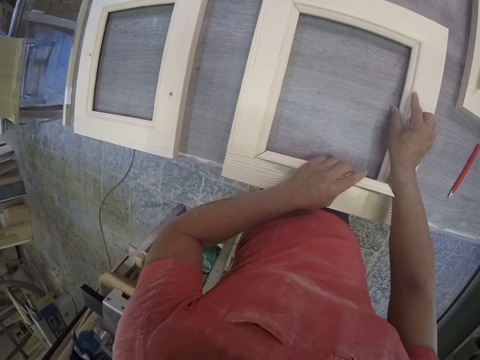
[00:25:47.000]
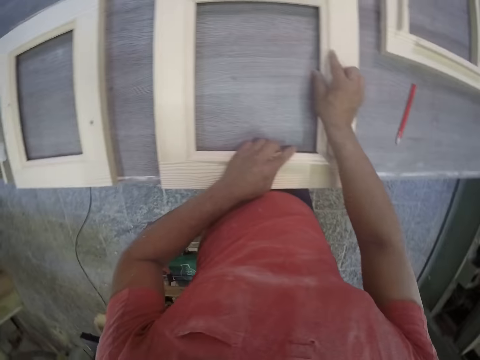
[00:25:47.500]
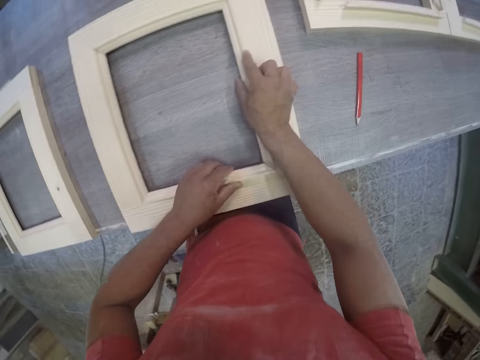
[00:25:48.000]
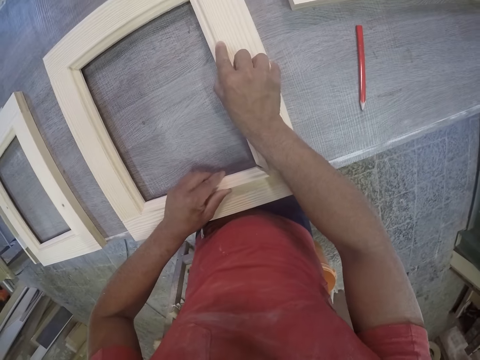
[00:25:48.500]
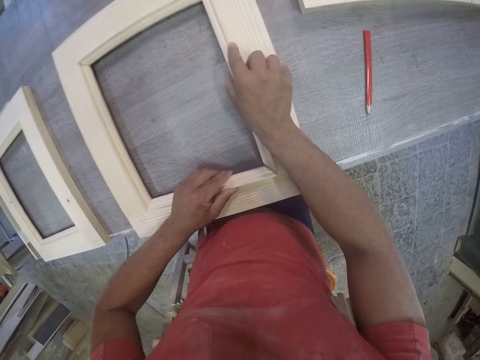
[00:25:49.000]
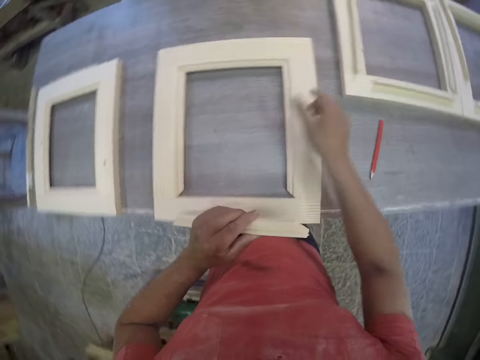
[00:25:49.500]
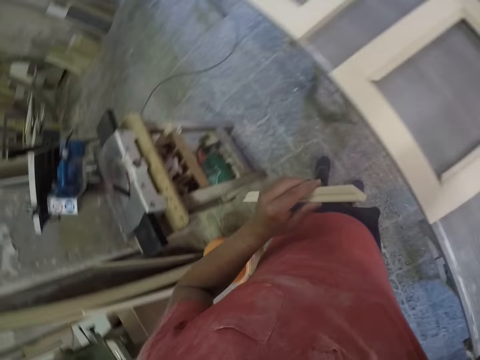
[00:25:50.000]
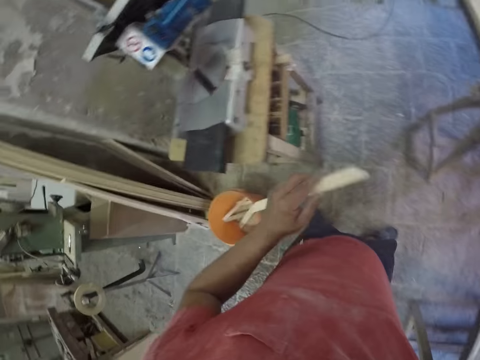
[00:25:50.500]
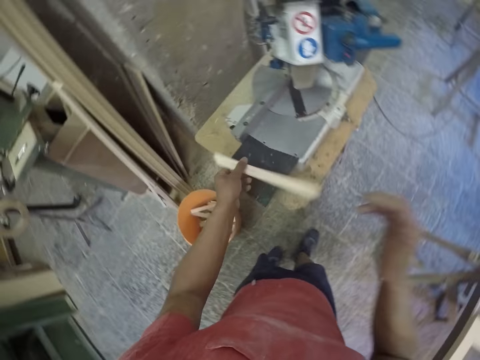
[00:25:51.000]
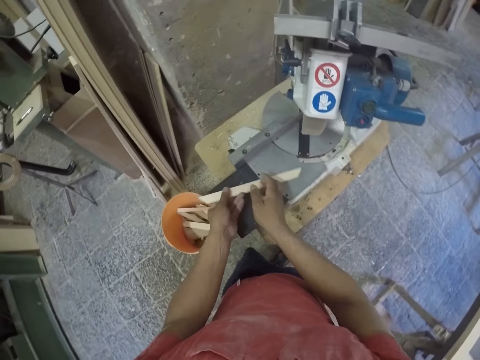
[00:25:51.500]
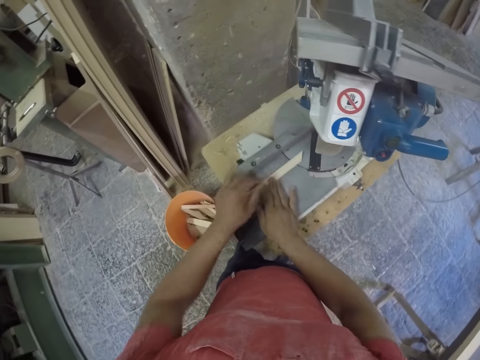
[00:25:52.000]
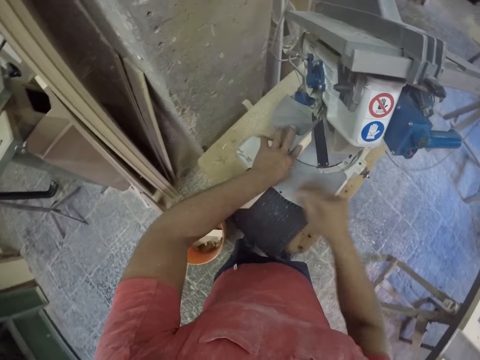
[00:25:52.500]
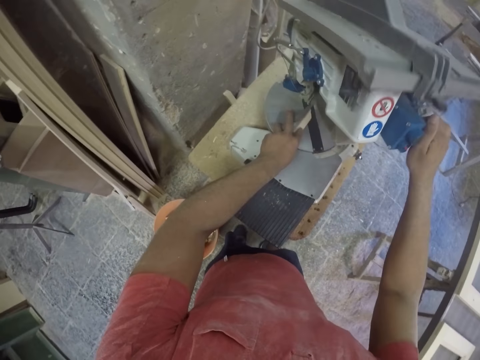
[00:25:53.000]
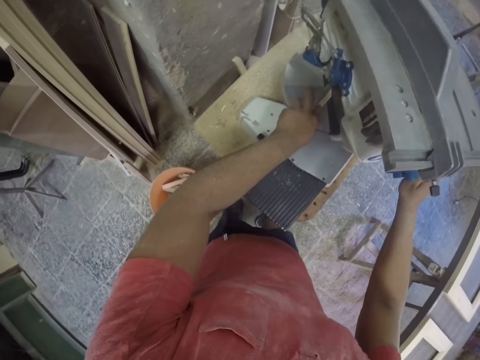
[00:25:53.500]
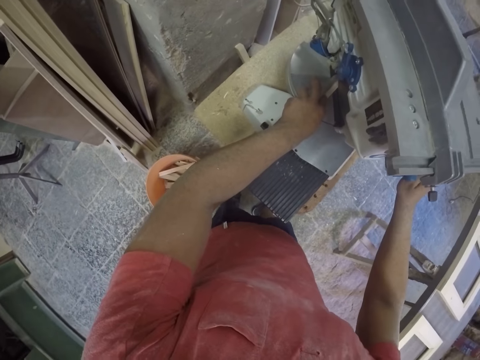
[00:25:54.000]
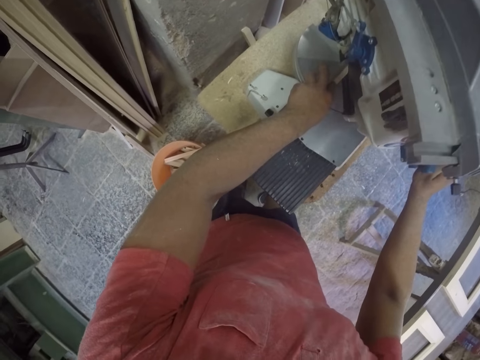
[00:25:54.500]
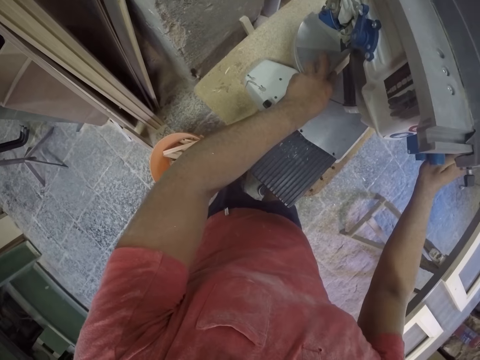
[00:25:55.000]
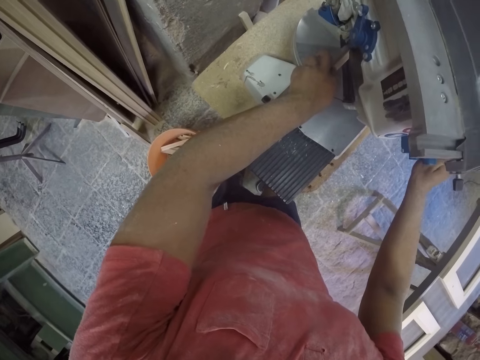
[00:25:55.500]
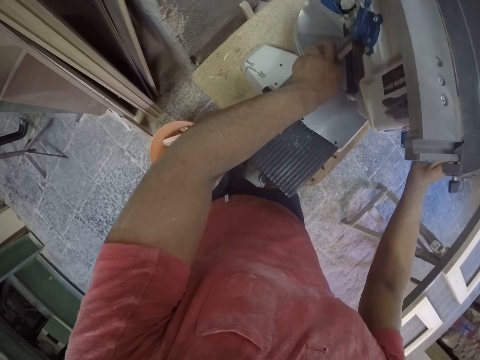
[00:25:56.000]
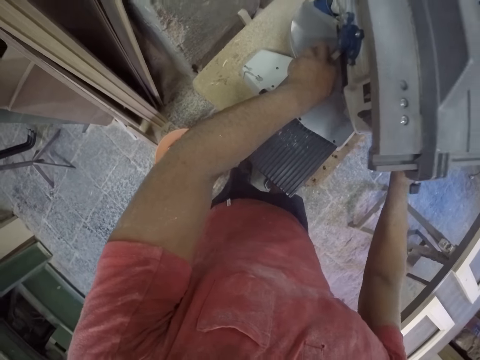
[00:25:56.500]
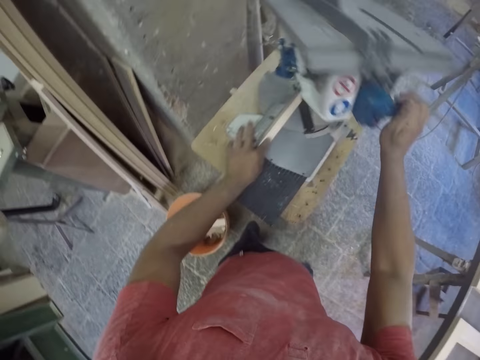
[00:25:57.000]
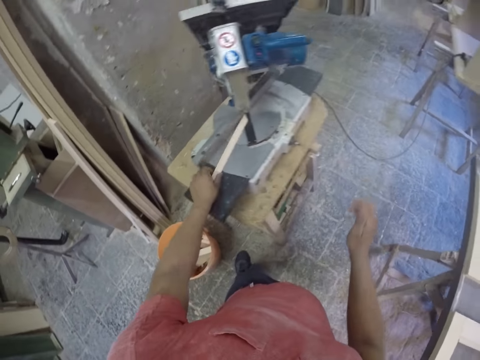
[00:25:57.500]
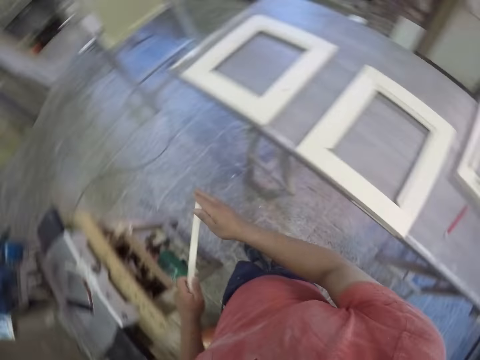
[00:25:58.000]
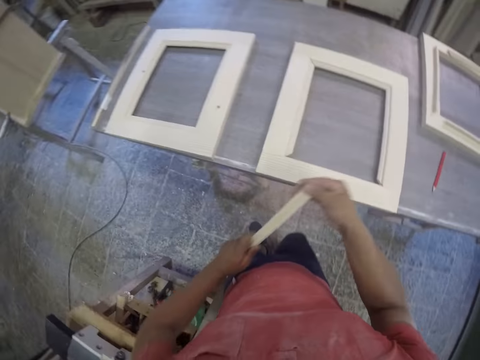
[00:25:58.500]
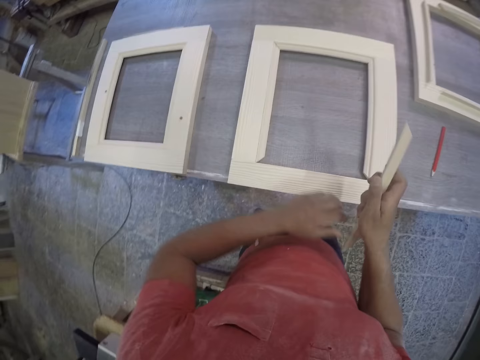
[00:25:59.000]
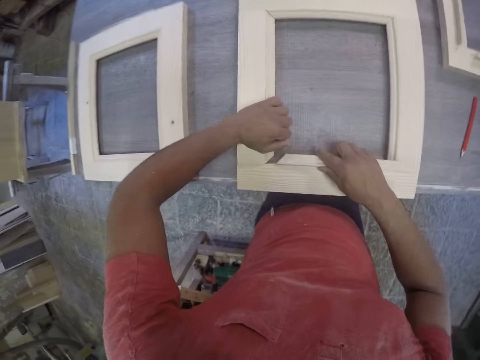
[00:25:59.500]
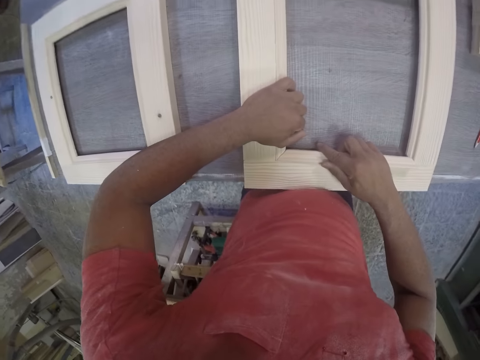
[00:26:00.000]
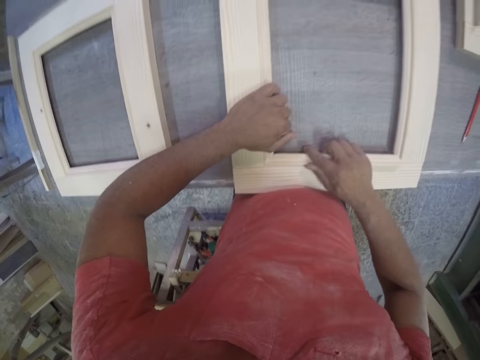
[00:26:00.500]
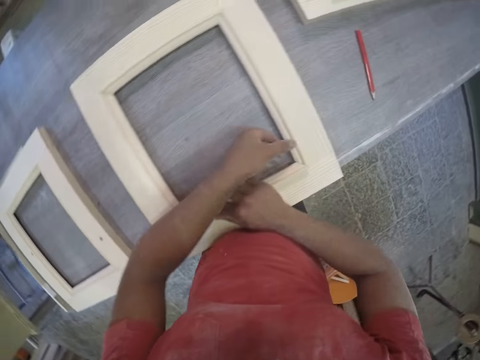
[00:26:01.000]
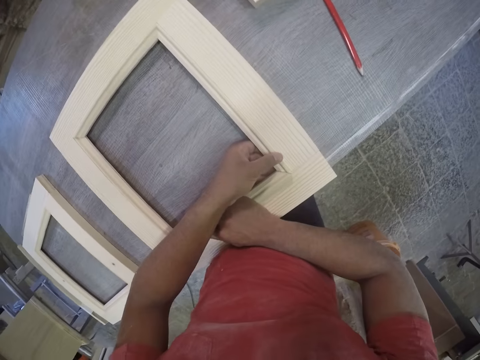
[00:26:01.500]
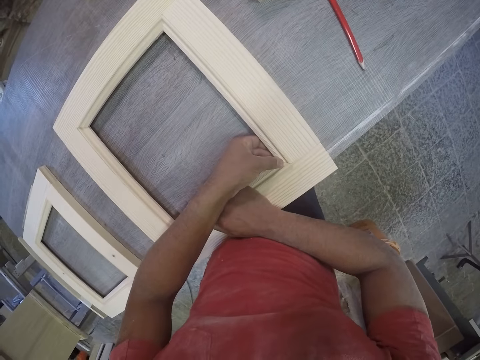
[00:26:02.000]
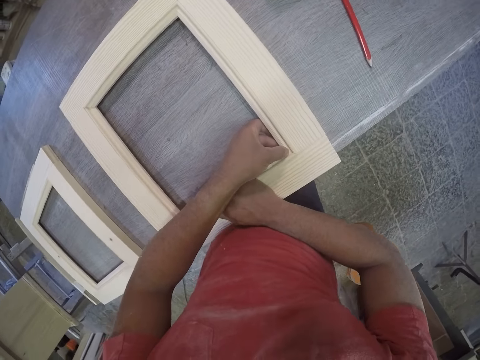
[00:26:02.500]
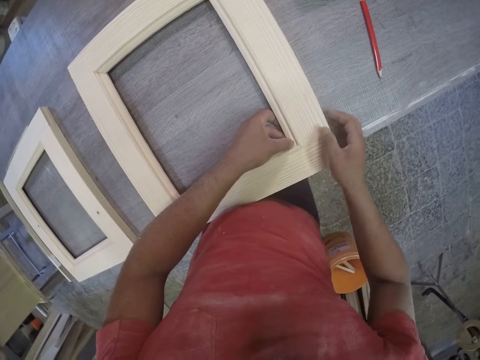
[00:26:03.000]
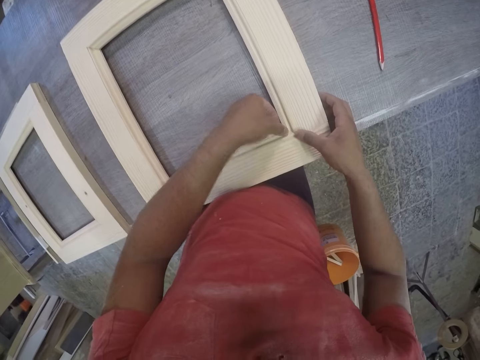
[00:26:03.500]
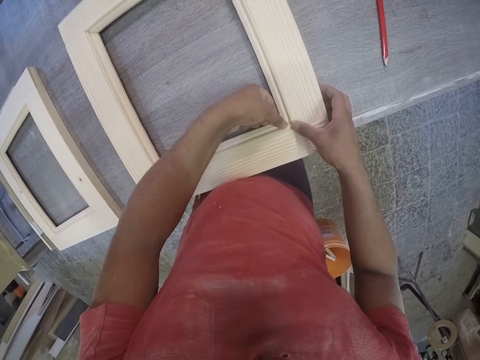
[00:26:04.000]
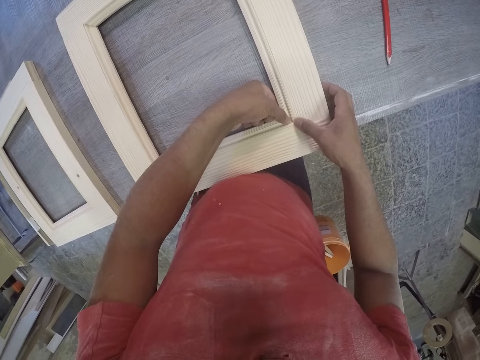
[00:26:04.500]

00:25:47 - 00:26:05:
The camera wearer places a piece of wood on the cutting machine. They press the machine, a chop saw, to cut the piece of wood. They fix the piece of wood to the frame.

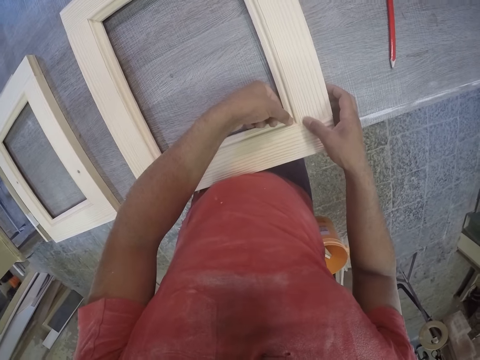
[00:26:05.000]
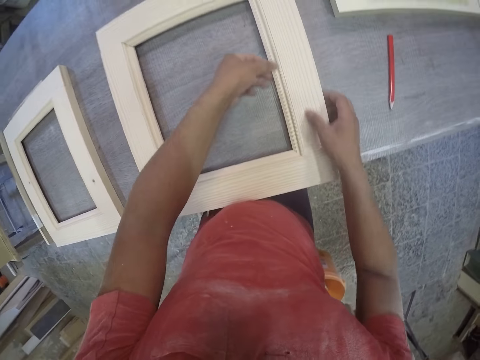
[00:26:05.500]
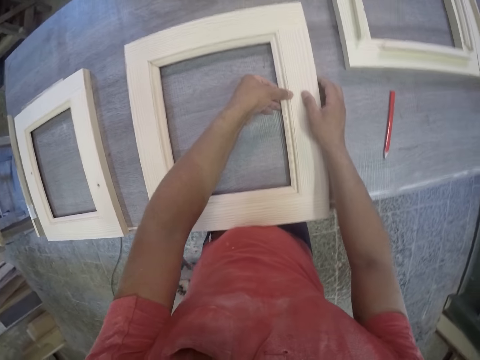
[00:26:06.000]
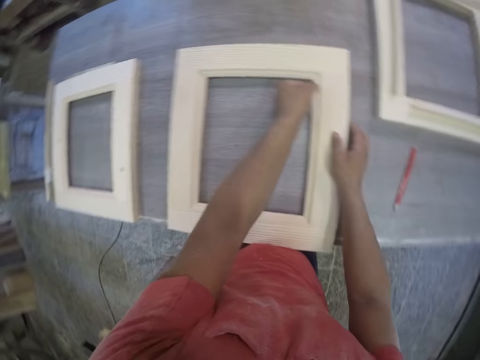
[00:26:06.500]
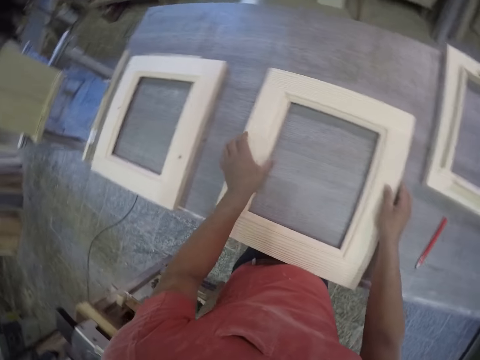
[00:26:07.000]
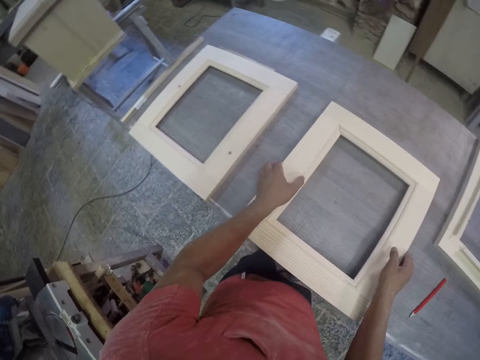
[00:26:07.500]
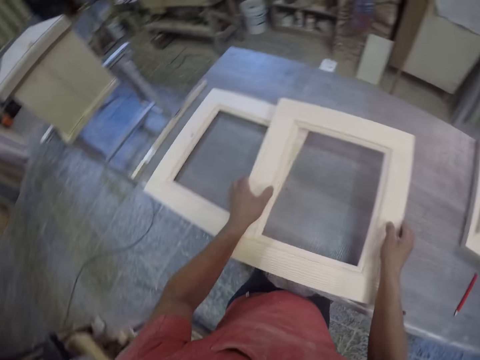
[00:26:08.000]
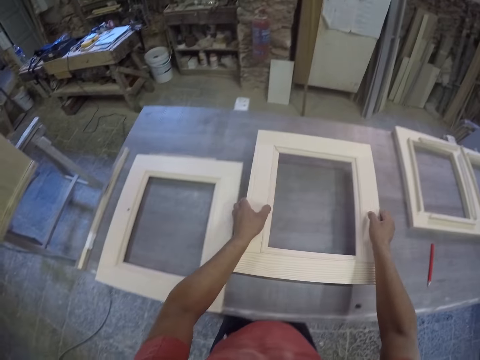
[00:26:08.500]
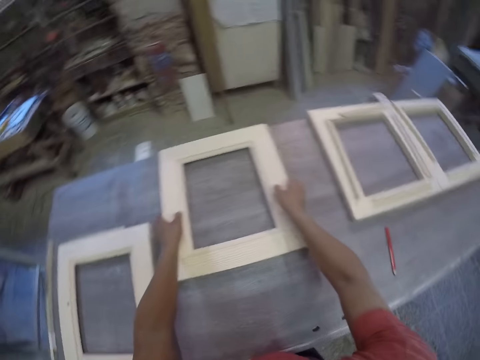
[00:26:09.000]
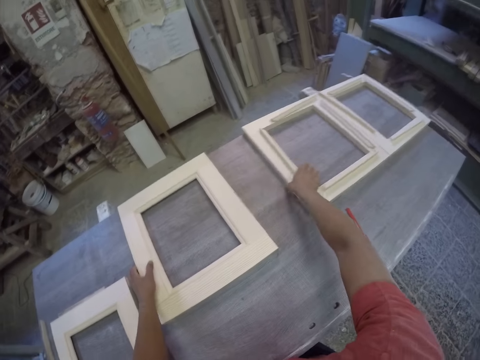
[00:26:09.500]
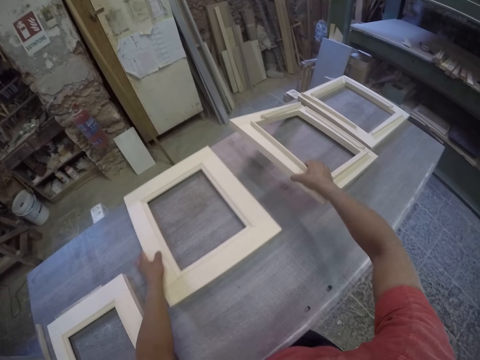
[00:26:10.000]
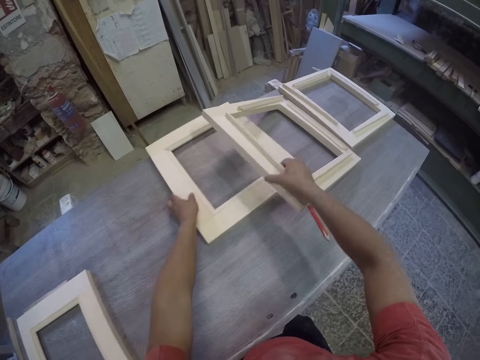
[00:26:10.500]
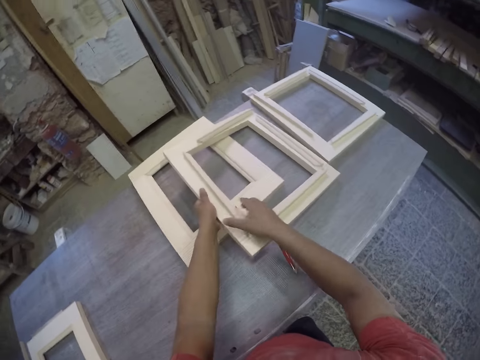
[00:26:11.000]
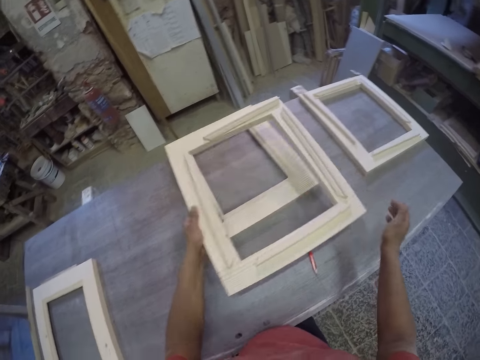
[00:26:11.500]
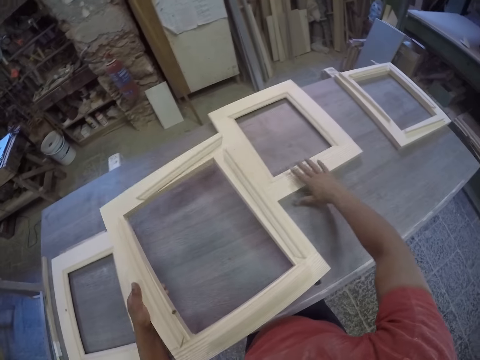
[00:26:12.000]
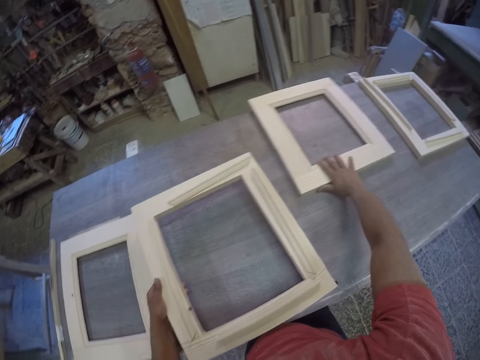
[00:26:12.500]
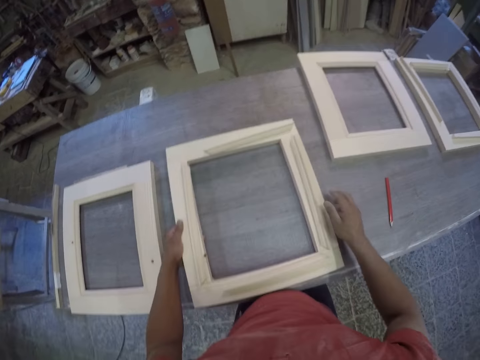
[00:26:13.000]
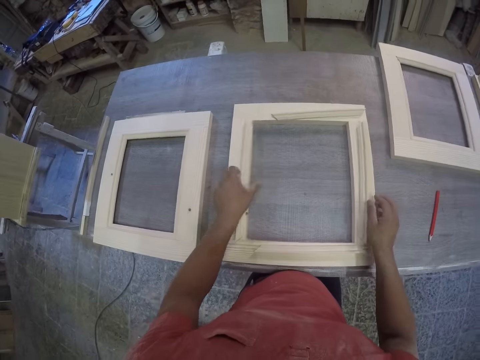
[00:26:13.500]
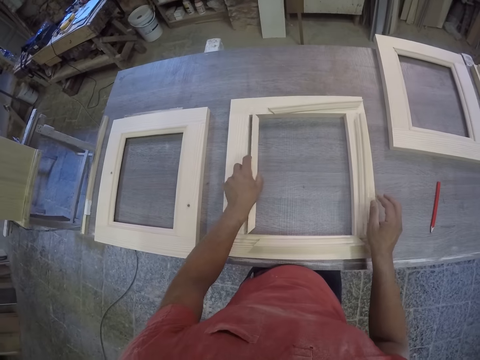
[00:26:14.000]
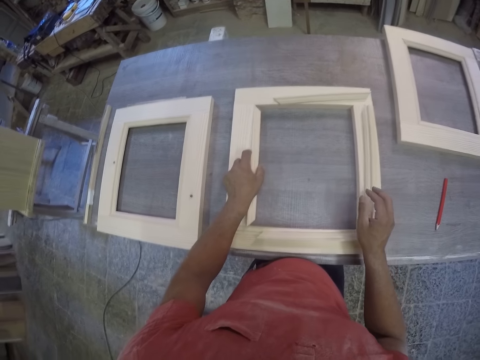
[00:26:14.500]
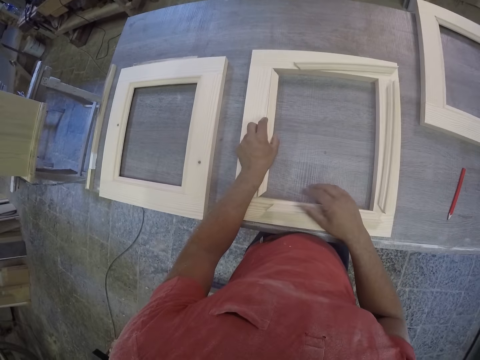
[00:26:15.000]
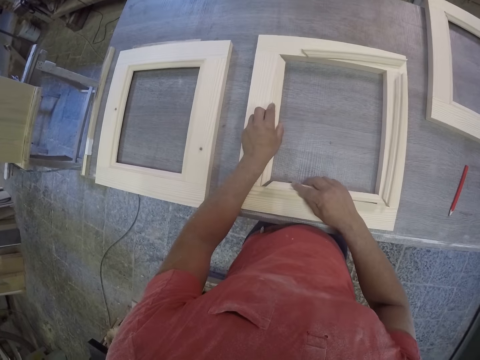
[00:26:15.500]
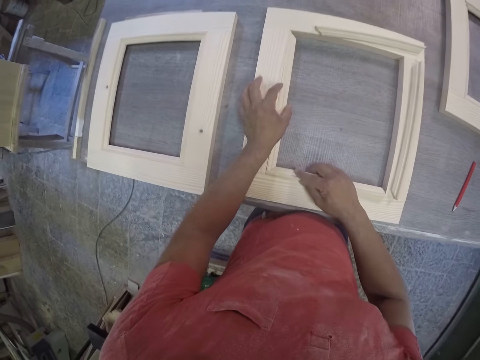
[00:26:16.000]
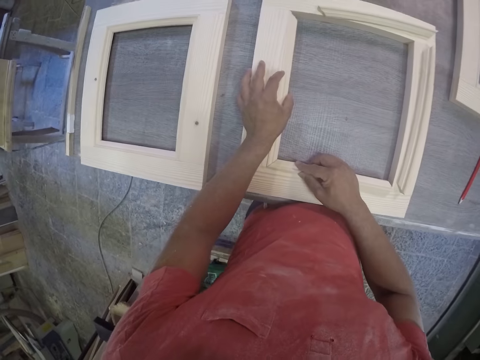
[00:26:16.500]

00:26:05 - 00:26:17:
The camera wearer holds a piece of wood. They fix the piece of wood to the frame.
